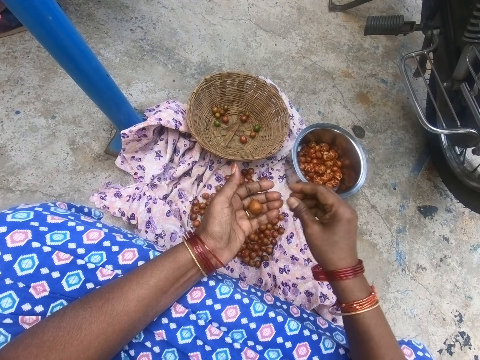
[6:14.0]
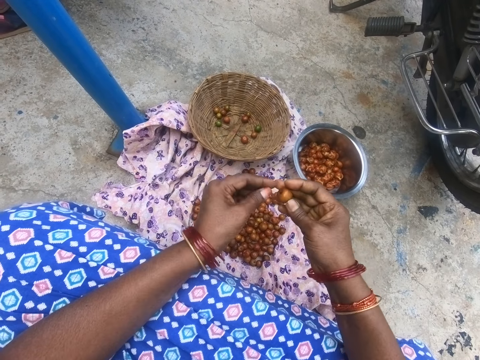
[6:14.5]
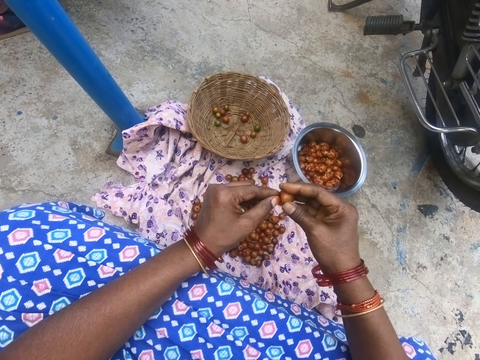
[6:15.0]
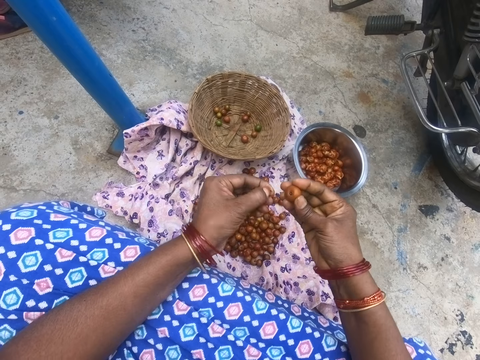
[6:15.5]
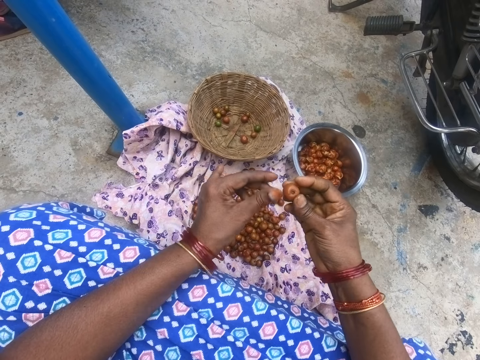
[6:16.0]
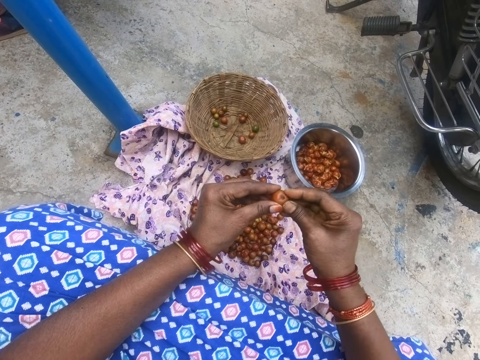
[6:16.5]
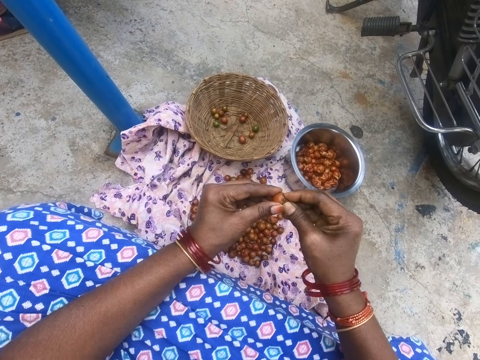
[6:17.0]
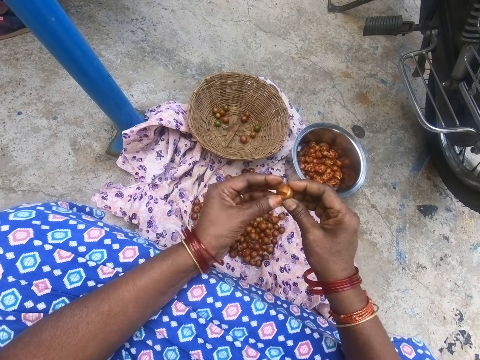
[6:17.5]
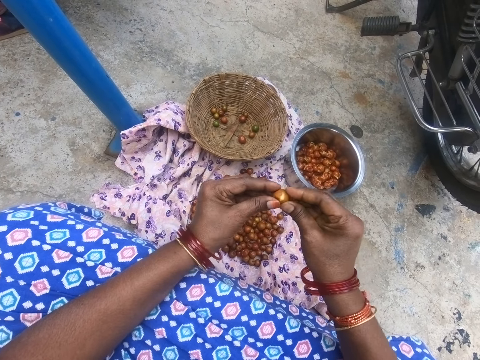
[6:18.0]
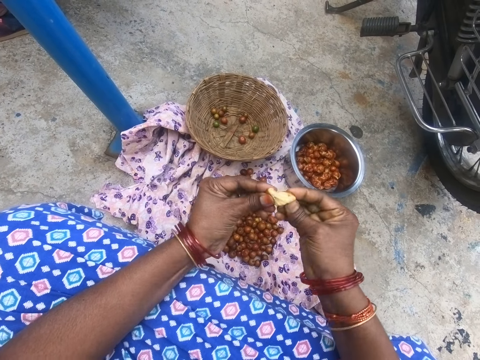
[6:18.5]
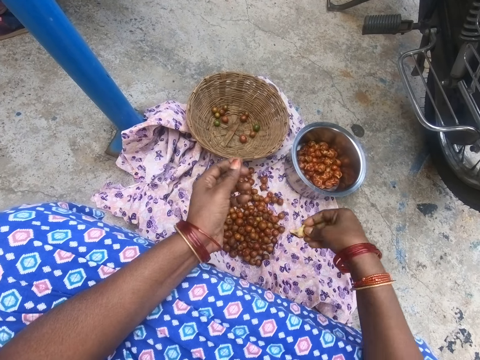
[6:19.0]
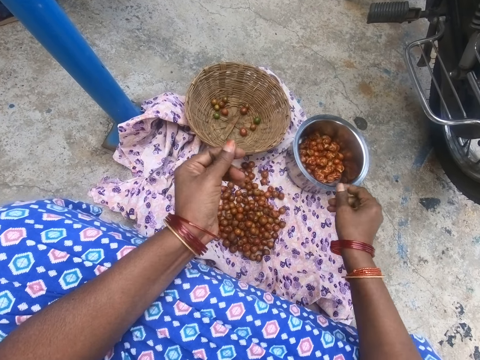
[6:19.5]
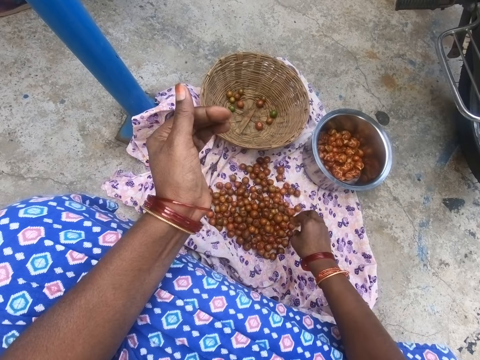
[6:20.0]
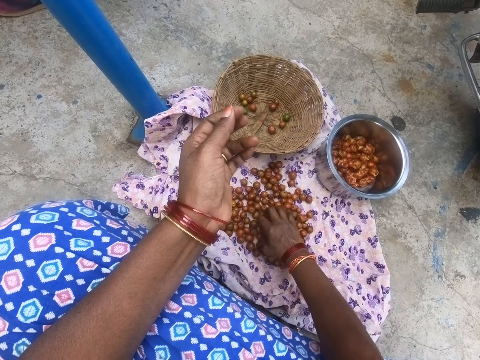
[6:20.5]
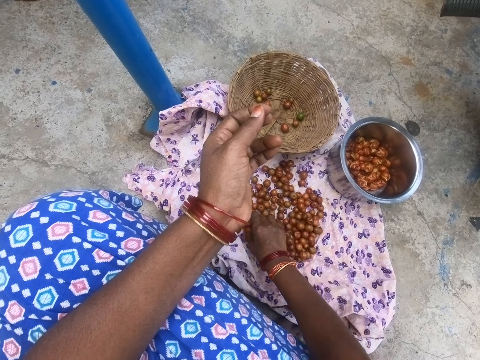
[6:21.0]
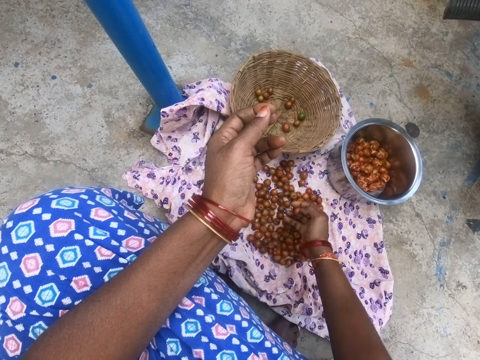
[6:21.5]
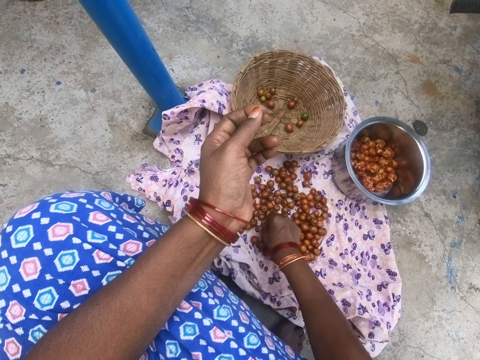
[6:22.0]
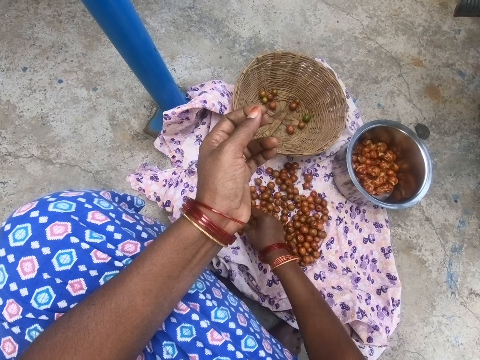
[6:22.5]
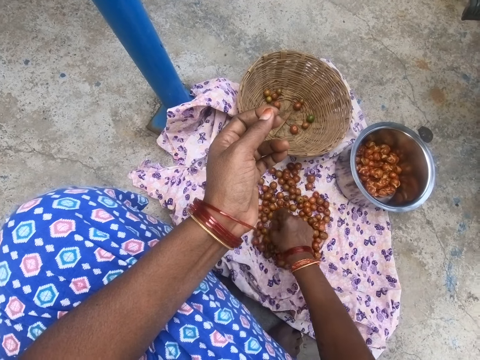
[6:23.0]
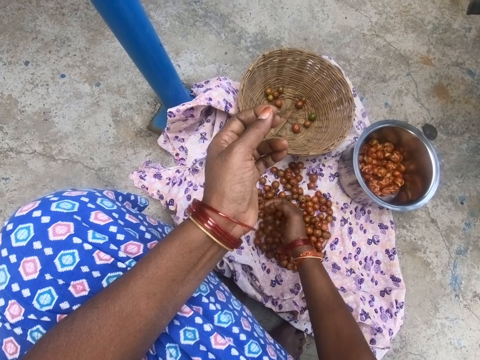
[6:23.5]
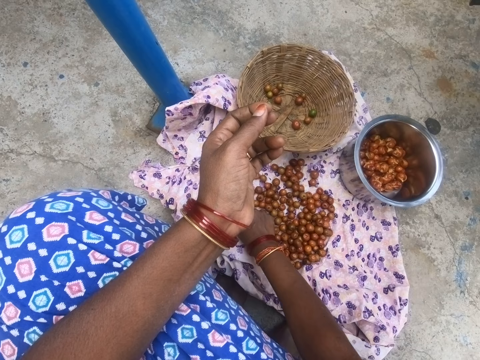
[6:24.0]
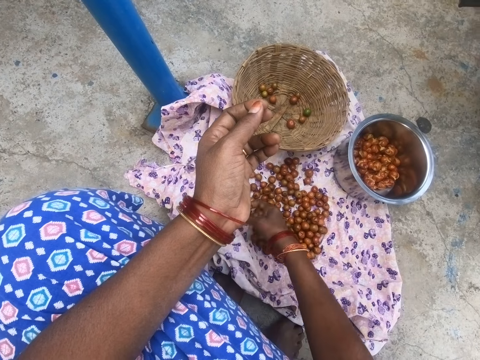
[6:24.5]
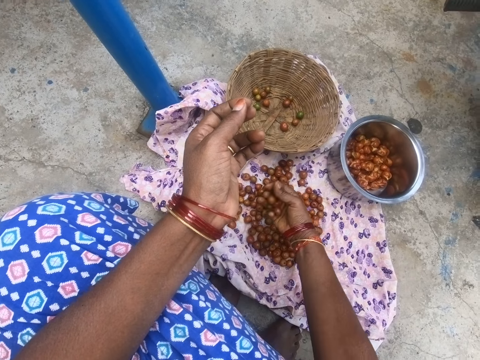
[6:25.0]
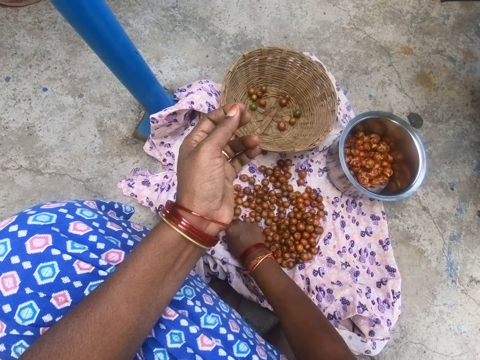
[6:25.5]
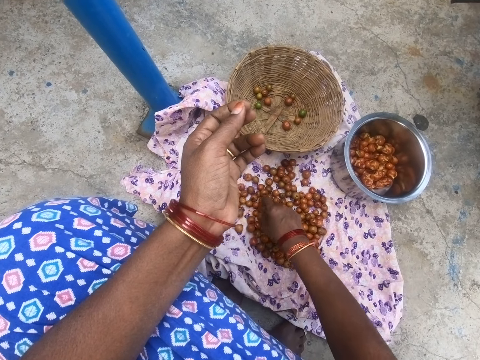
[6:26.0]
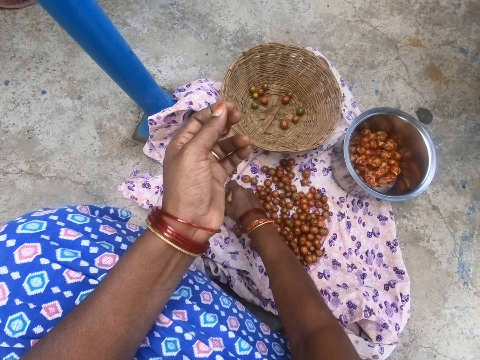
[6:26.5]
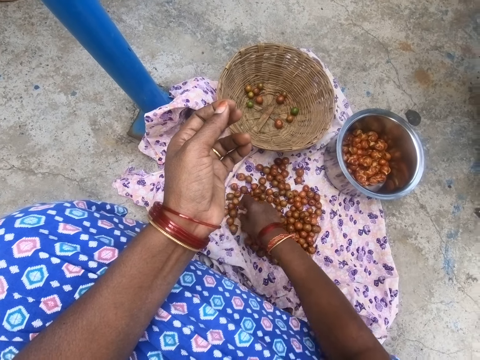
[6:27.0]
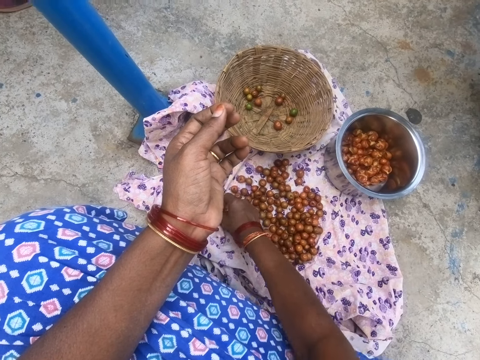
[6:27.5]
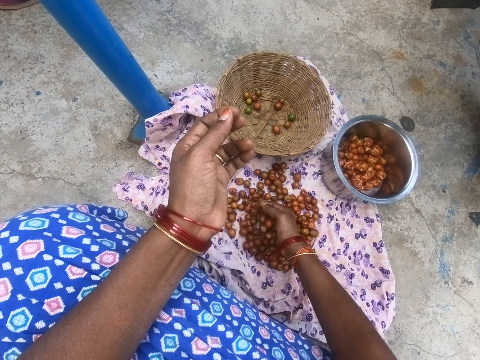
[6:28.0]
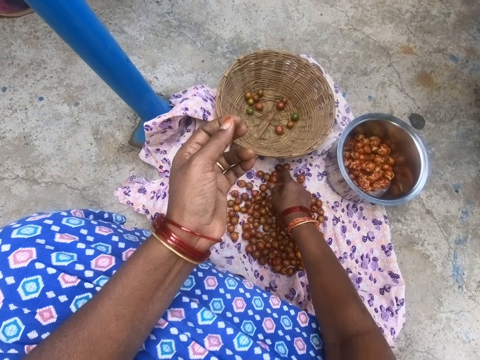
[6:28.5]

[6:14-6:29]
The camera wearer drops the fruit into the pot. They pick fruit from the right hand. They remove the fruit tip. They look at the fruit on the hand. They squeeze the fruit. They peel the fruit. They drop the fruit into the pot. They pick fruit from the cloth.

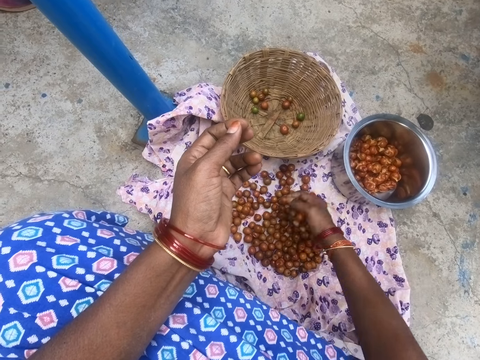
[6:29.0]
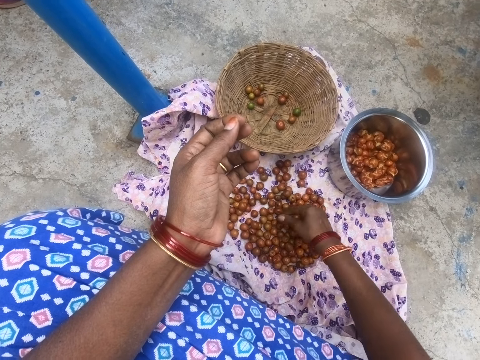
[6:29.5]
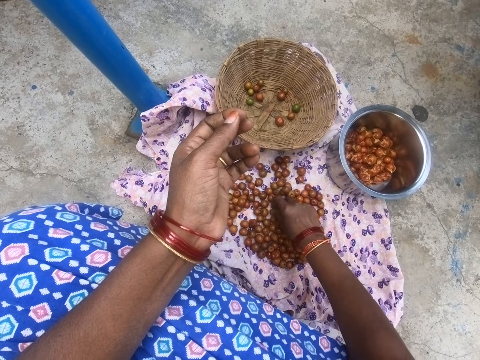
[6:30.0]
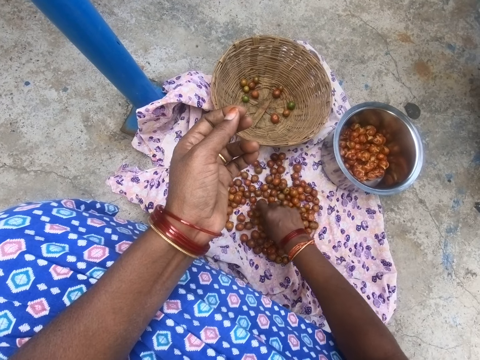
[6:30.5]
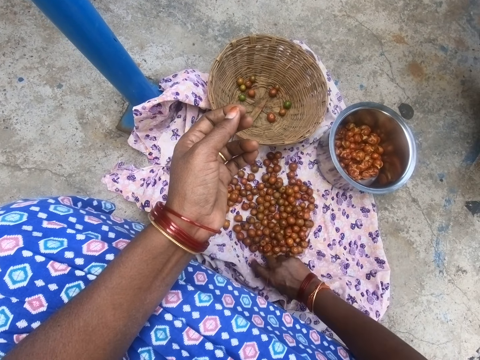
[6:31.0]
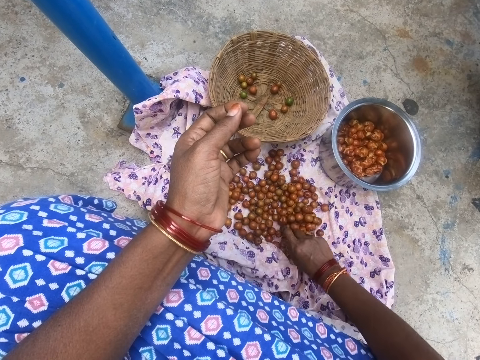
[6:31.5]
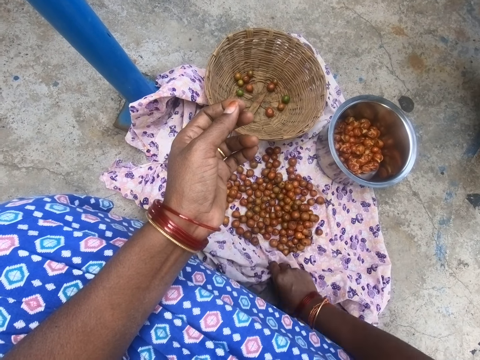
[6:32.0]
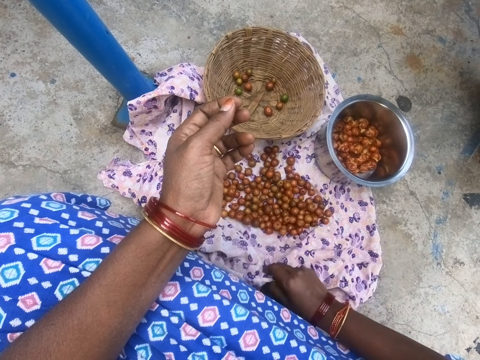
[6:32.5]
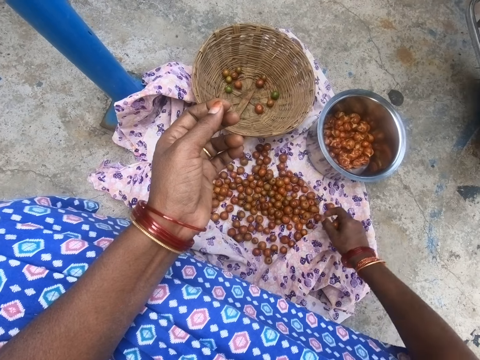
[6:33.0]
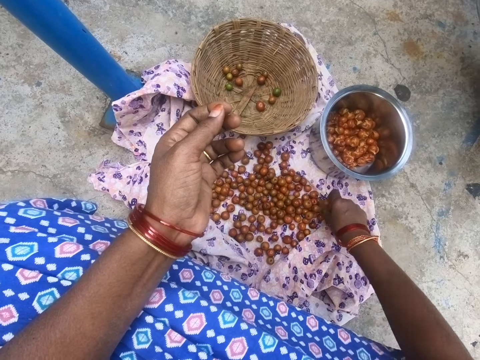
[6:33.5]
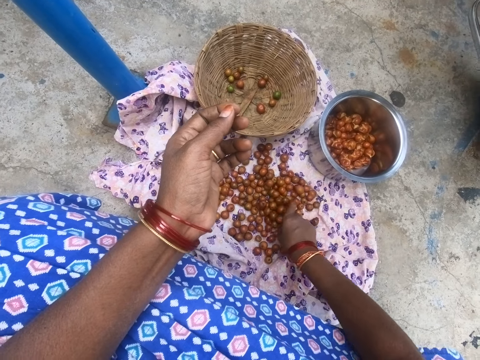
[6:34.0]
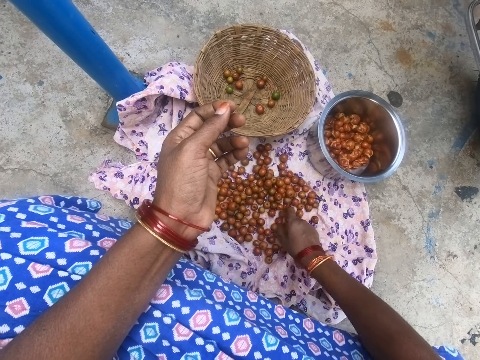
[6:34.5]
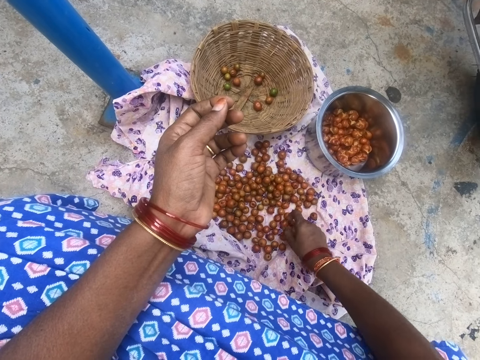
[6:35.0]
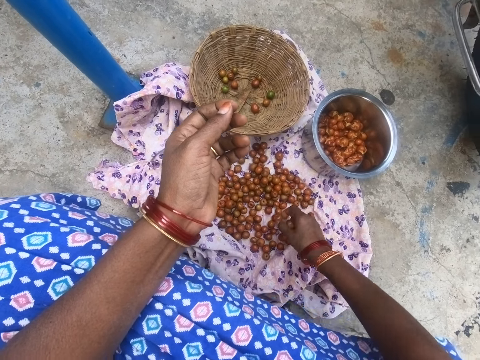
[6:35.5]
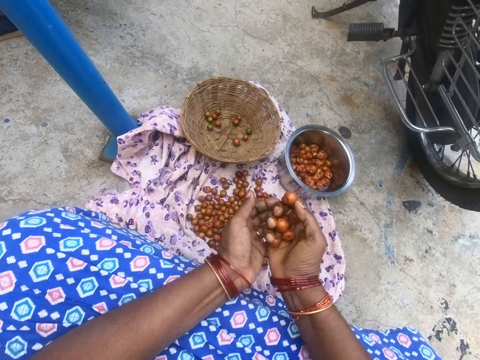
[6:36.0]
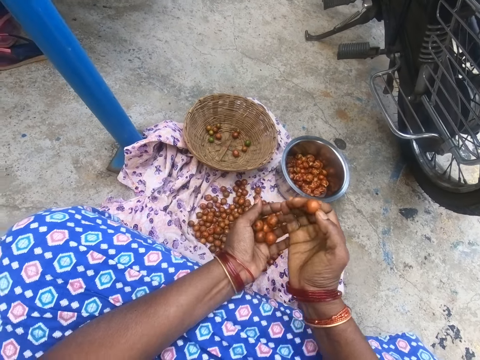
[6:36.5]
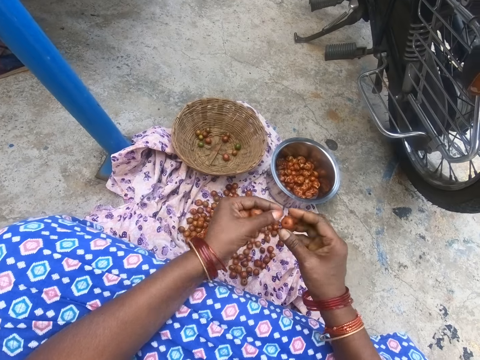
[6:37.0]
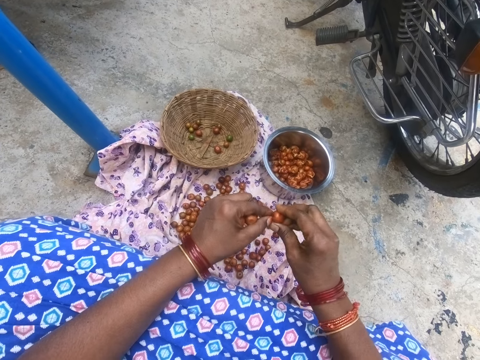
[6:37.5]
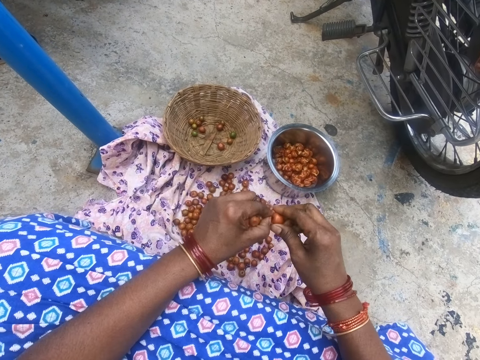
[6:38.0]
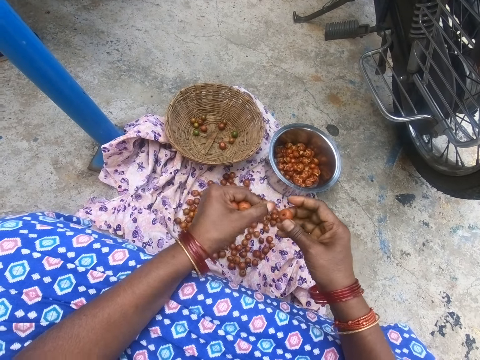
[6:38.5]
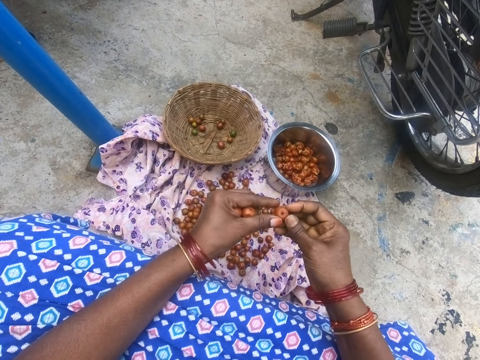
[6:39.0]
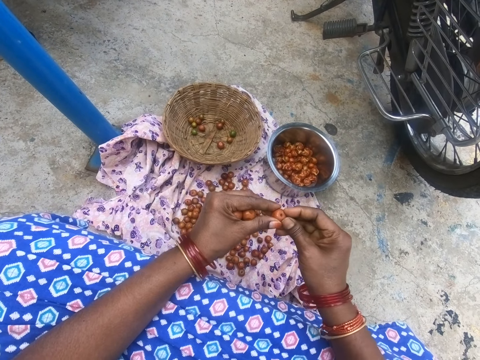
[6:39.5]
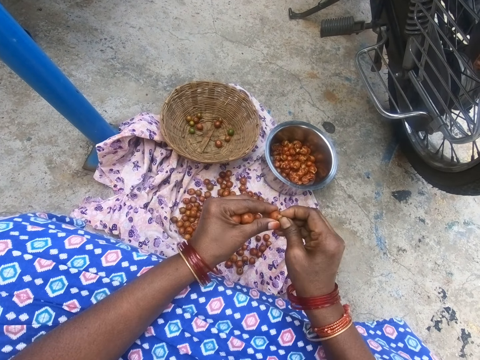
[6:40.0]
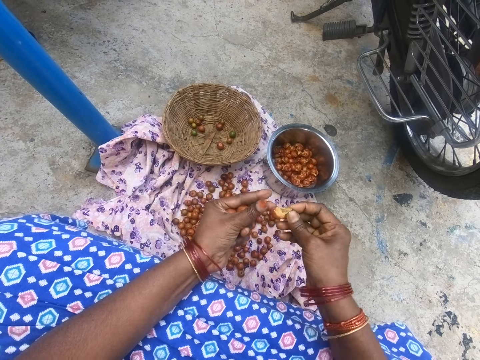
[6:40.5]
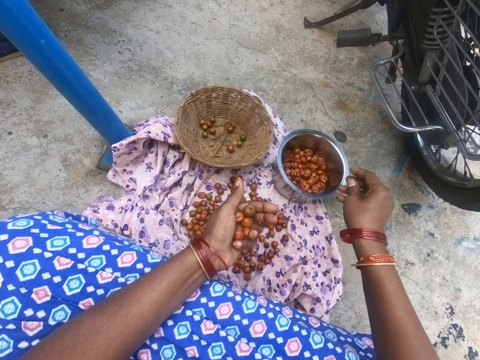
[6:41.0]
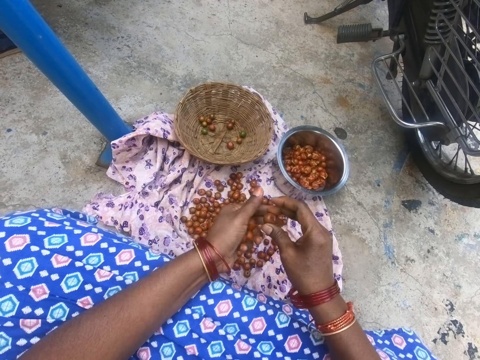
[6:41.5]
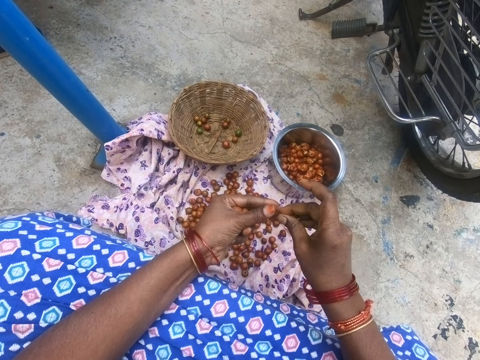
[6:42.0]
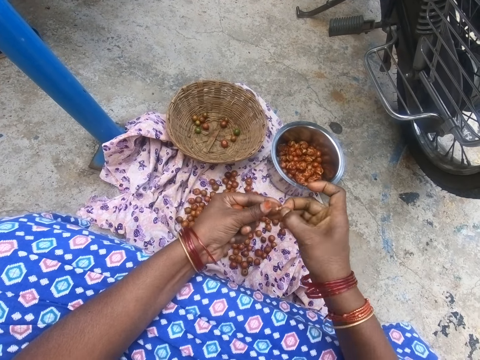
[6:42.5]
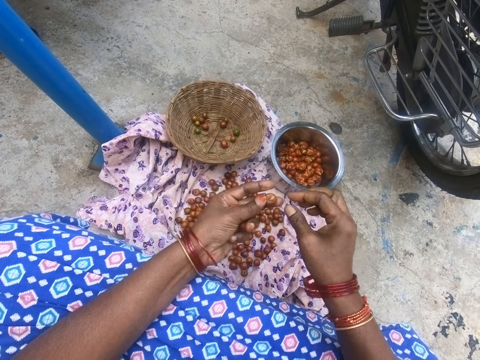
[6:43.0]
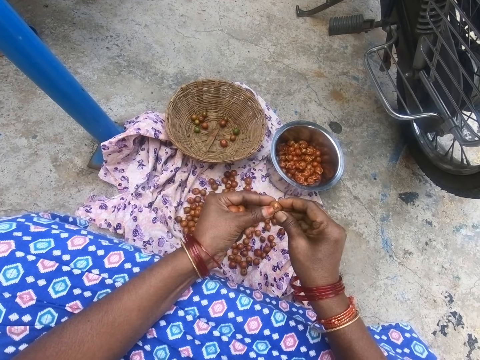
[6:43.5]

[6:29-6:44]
The camera wearer moves the cloth. They hold the cloth. They pick fruits. They put fruits into the left hand. They hold a fruit. They look at the fruit on the hand. They remove the fruit tip. They peel the fruit. They squeeze the fruit. They drop the fruit into the pot. They pick fruit from the right hand. They remove the fruit tip.
